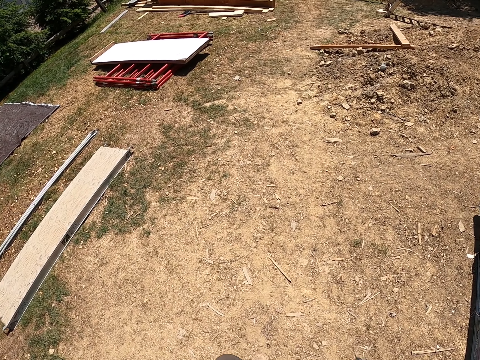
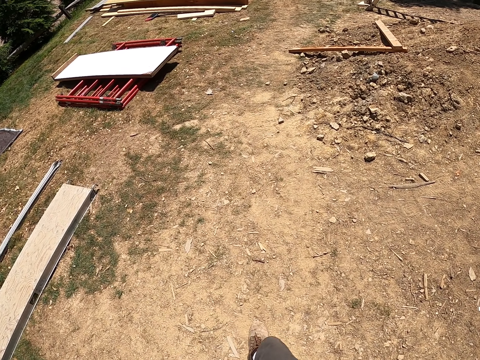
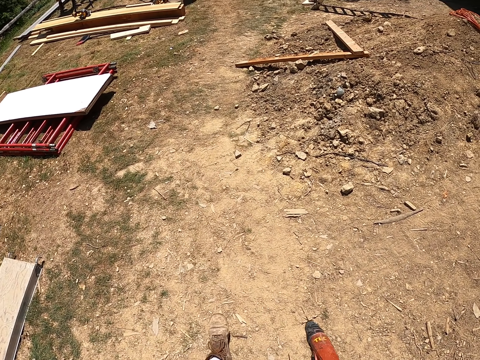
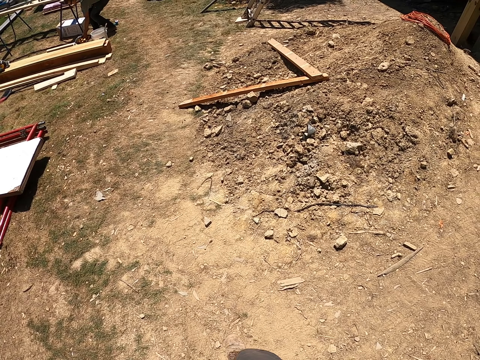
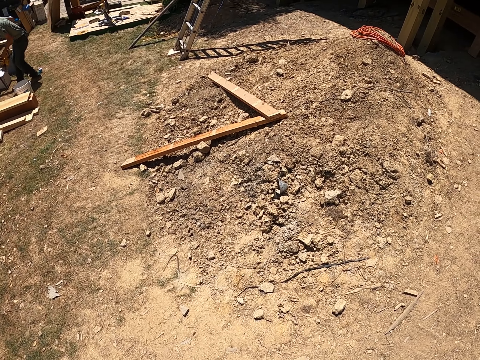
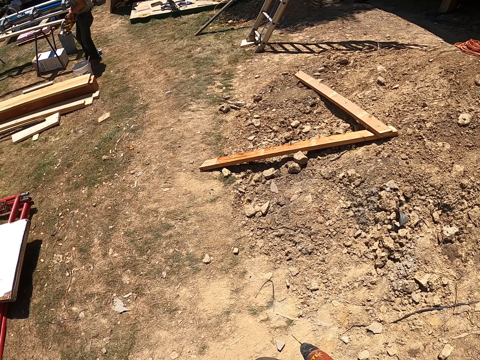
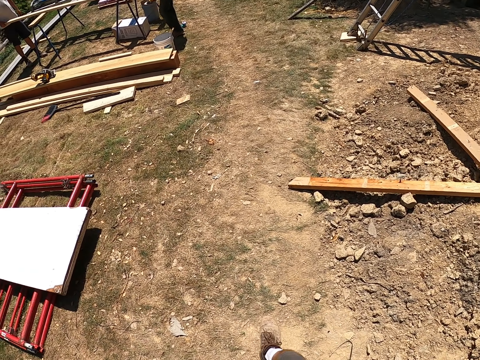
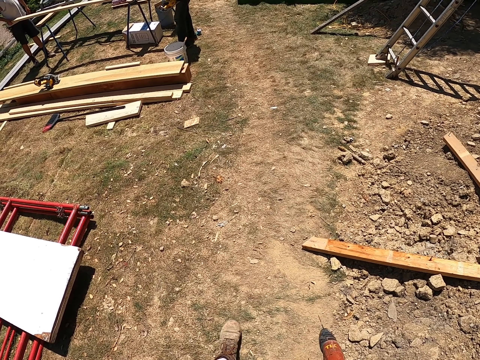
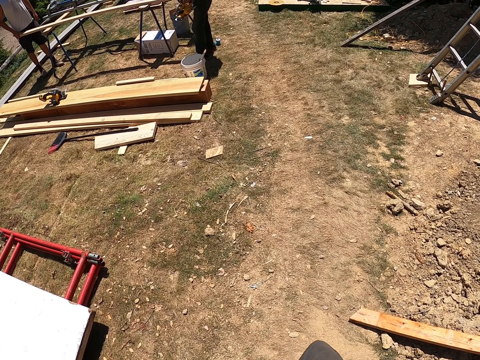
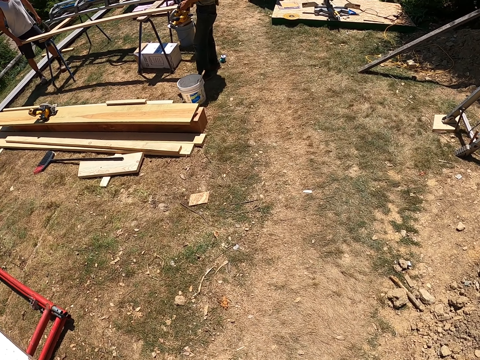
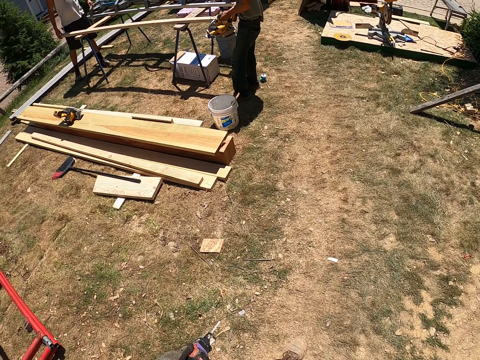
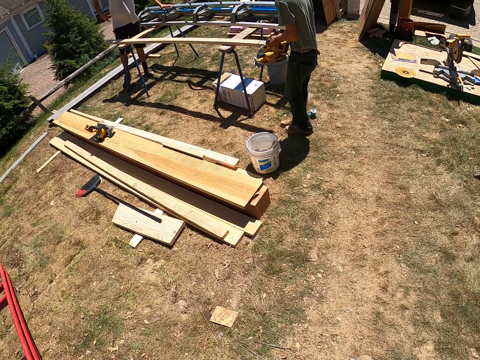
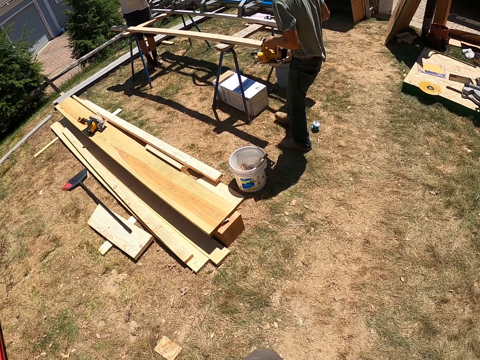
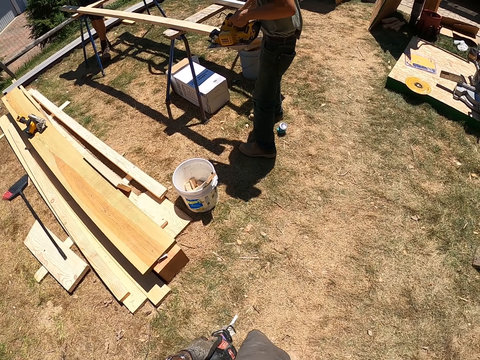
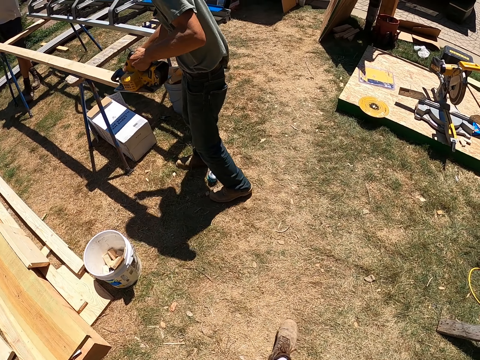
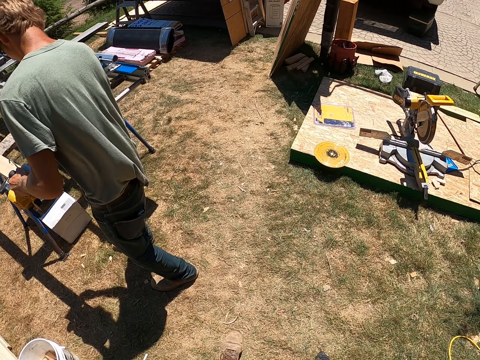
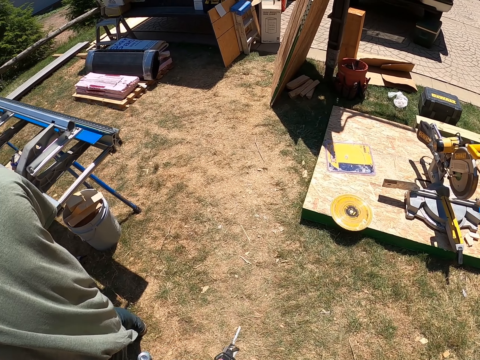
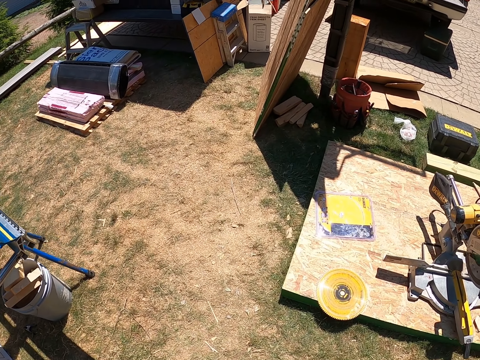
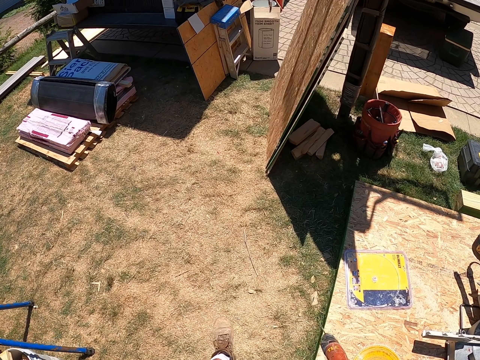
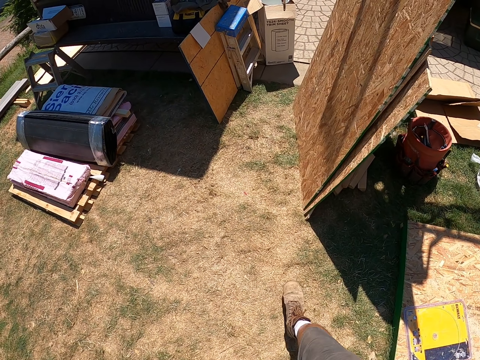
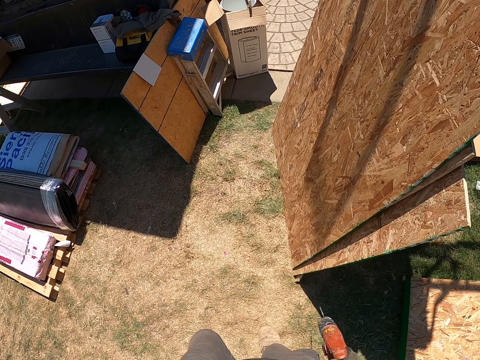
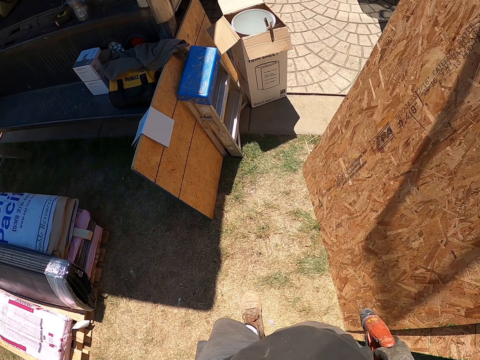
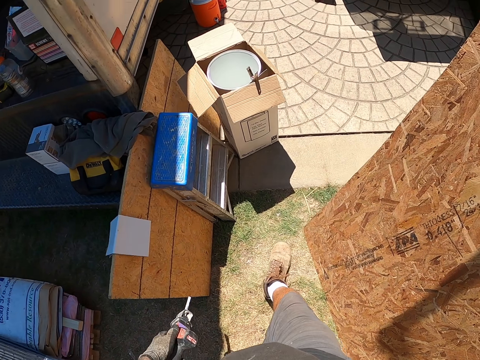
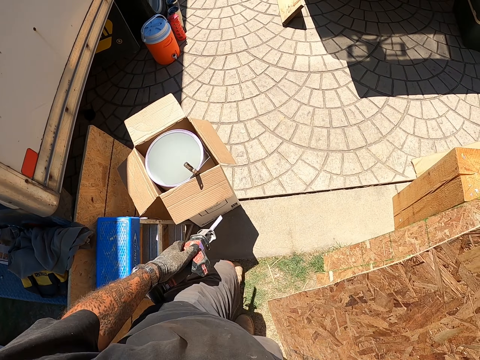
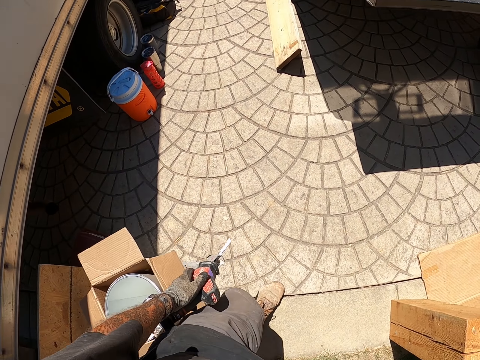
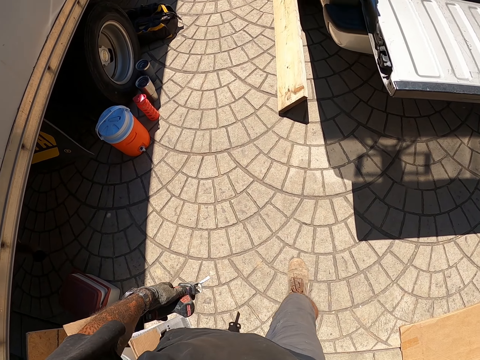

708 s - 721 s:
The other man looks around. The first man bends downwards and stands up. The other man looks around. The camera wearer walks on a construction site. The other man moves around. The first man moves around.

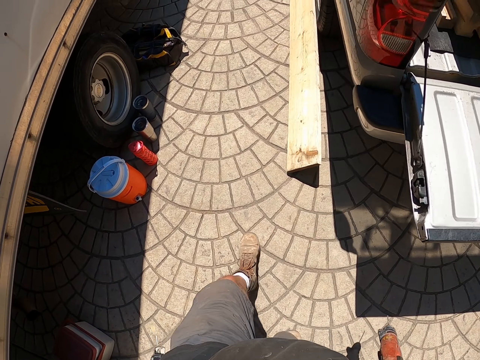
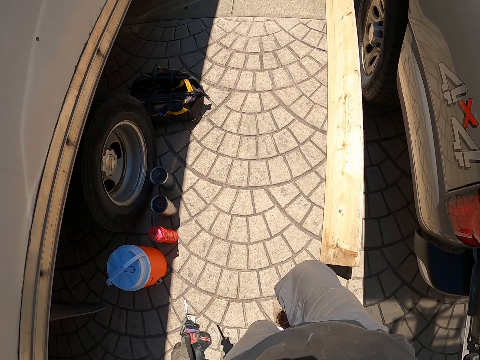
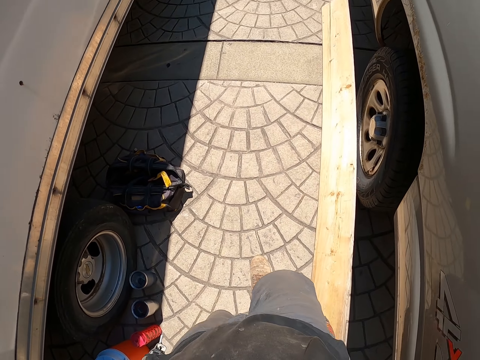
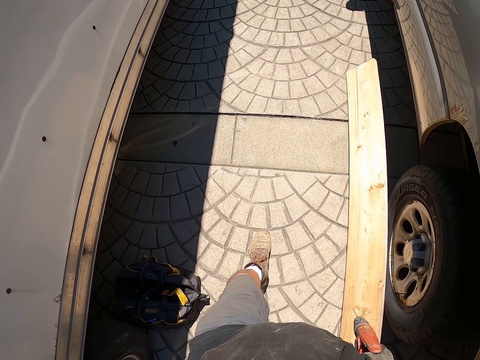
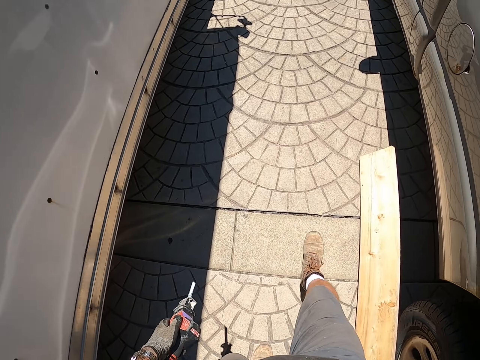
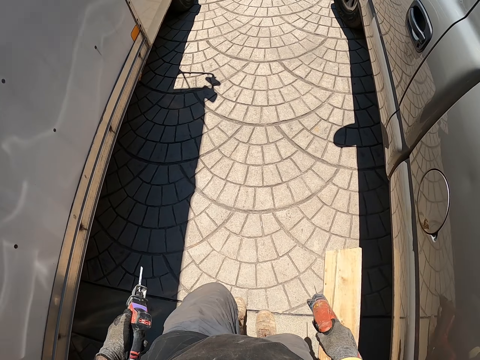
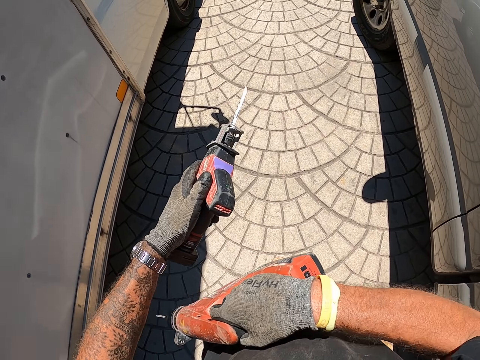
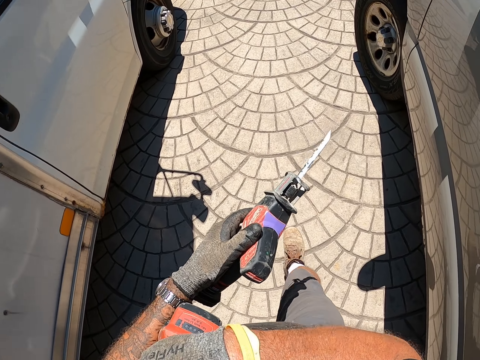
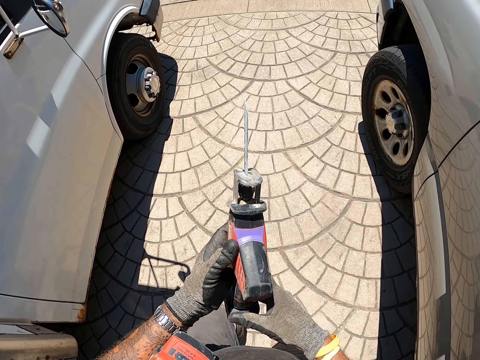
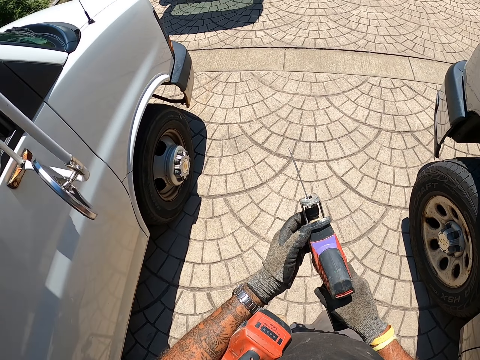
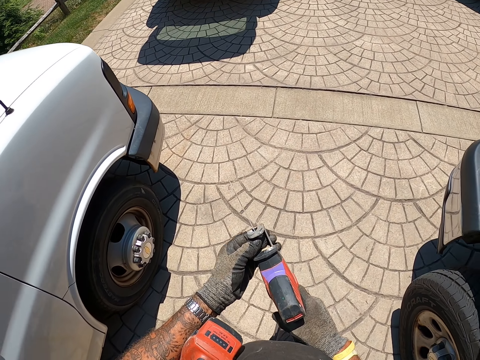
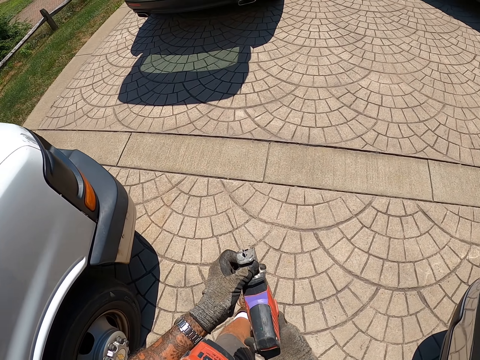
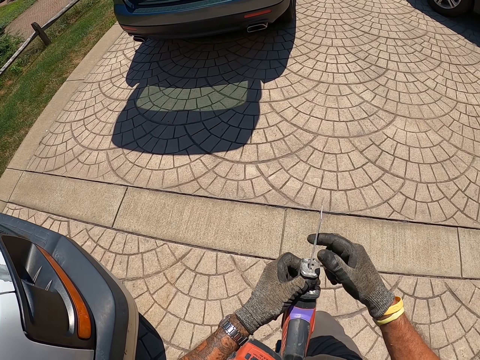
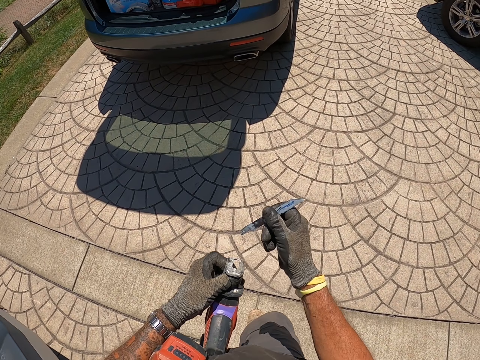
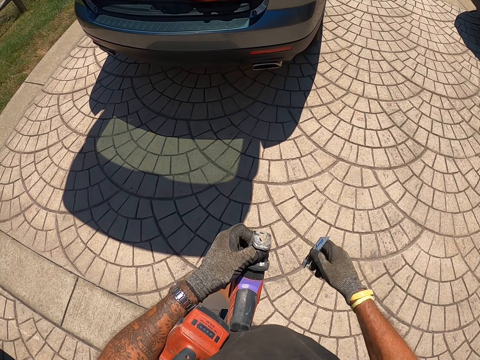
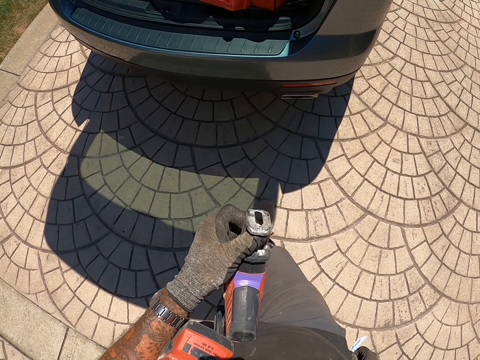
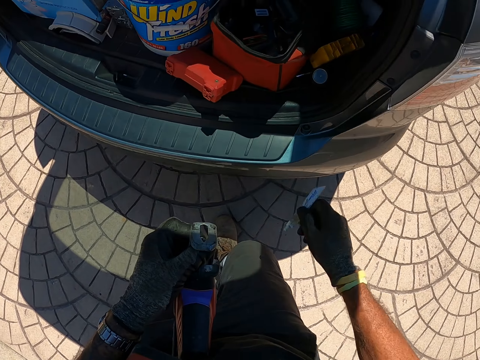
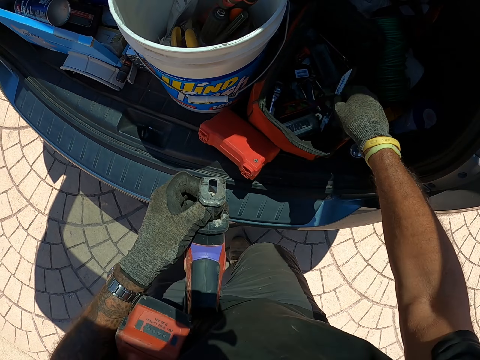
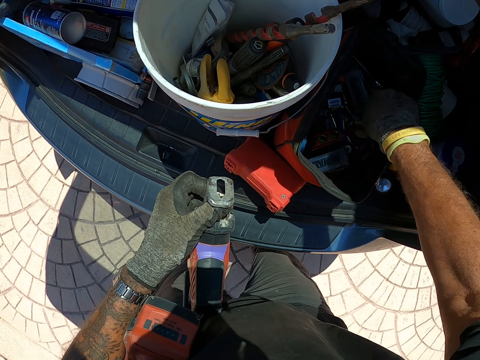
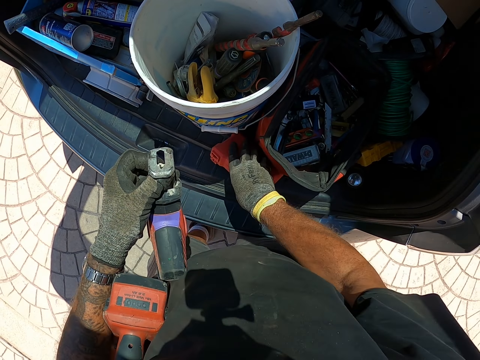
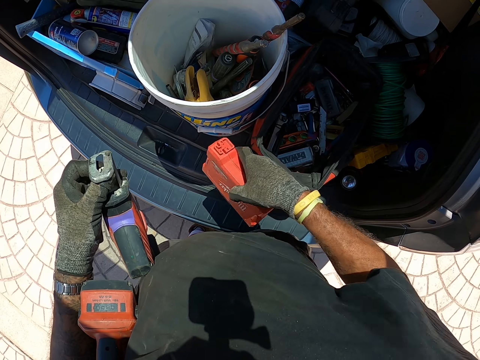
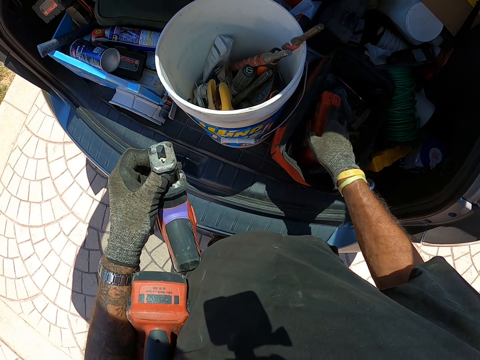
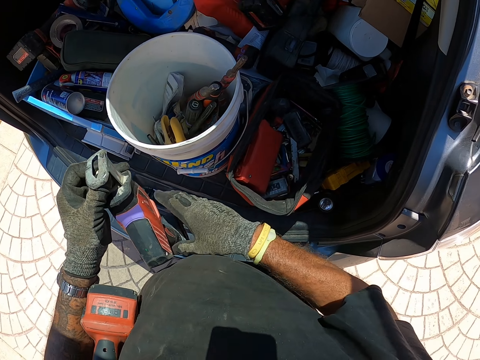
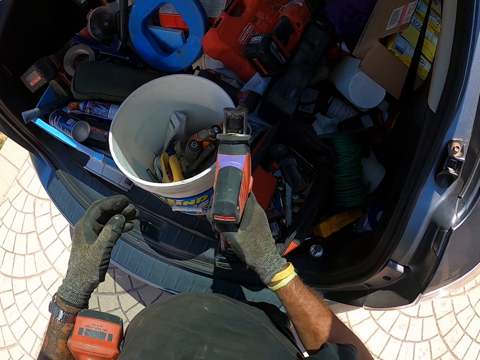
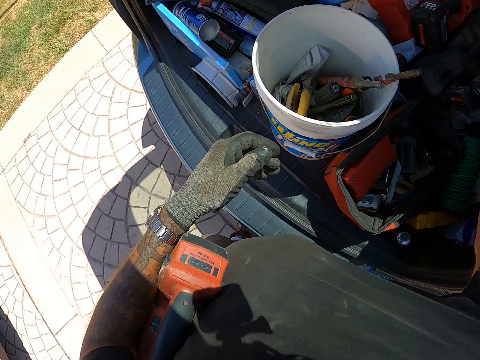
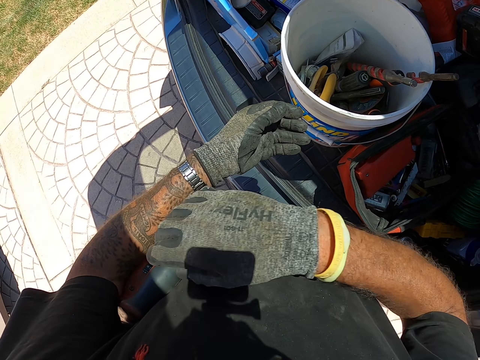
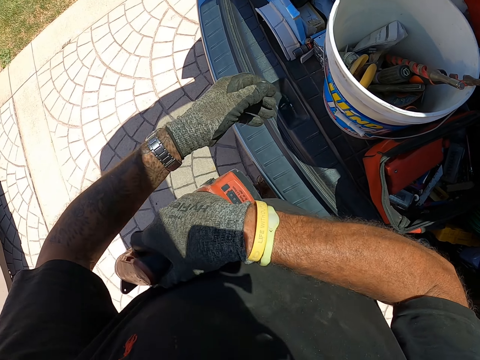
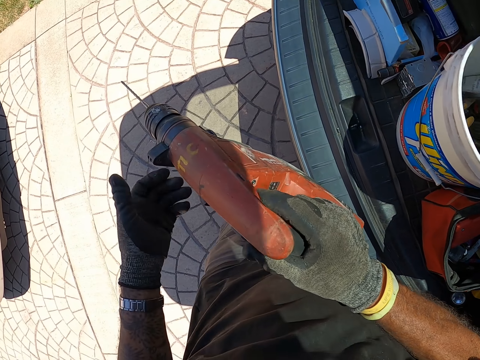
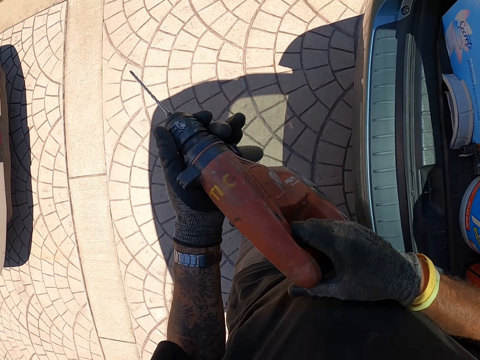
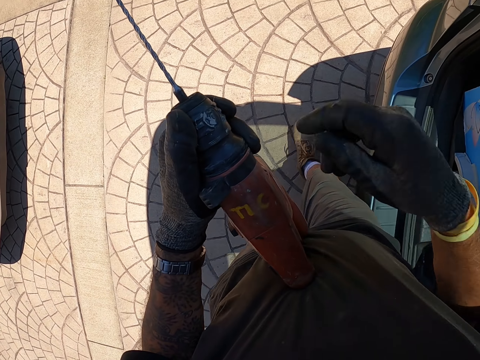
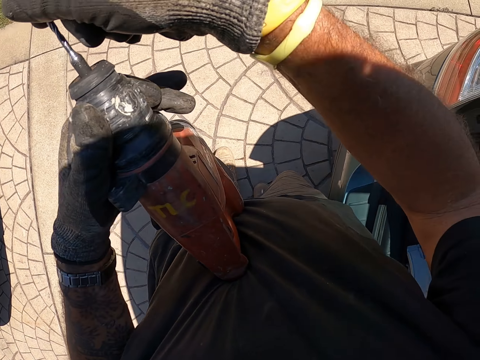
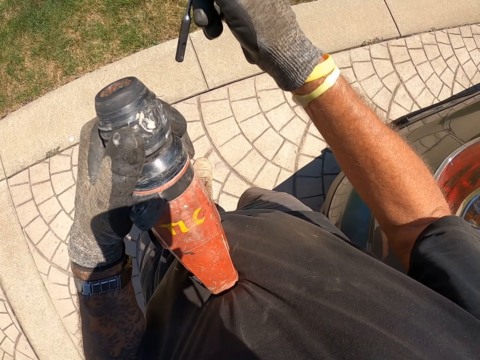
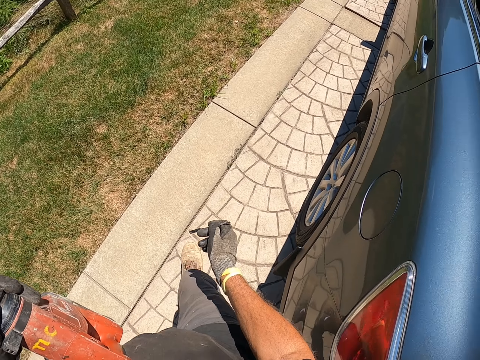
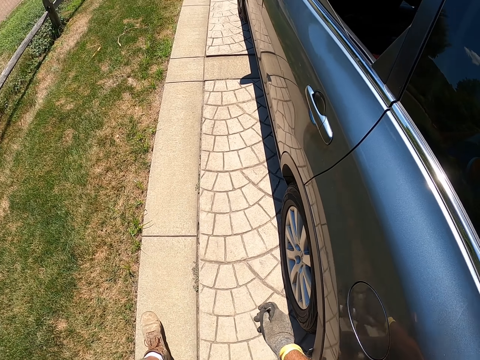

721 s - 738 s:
The camera wearer walks on a car park area. They put the hand drill in the armpits. They pick up something with the other hand. They dismantle something. They remove a knife on something. They put the knife in a tool container. They pick up a box on the trunk. They put the box in the tool container. They pick up something with the other hand. They put something in the trunk. They pick up the hand drill with the other hand. They move around. They pull a drill bit. They walk around.
